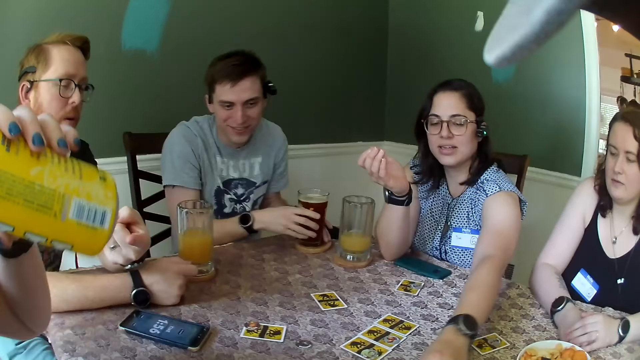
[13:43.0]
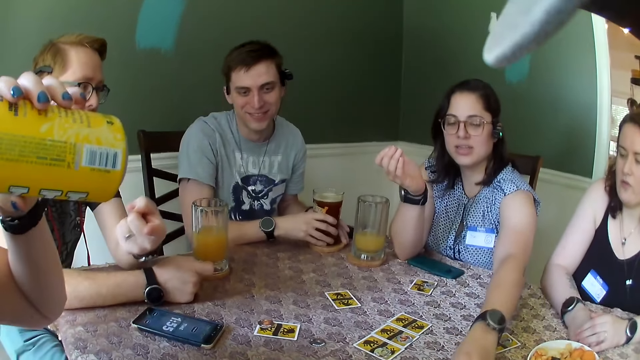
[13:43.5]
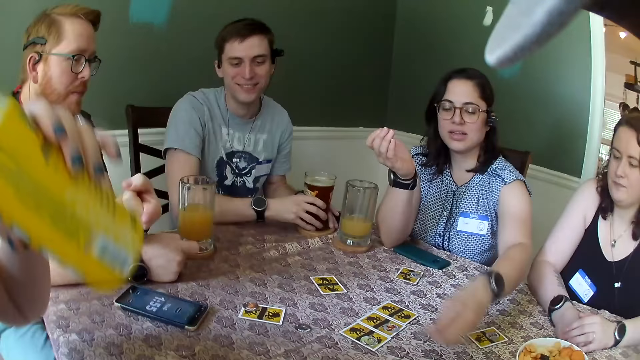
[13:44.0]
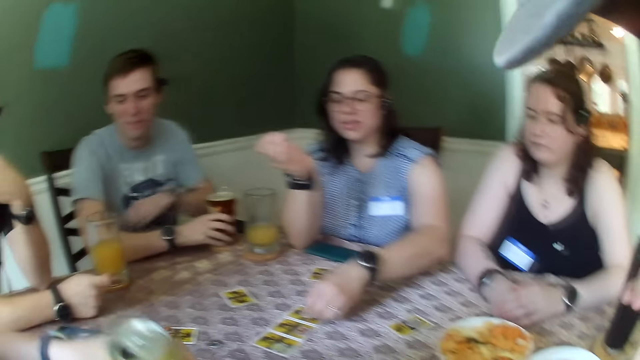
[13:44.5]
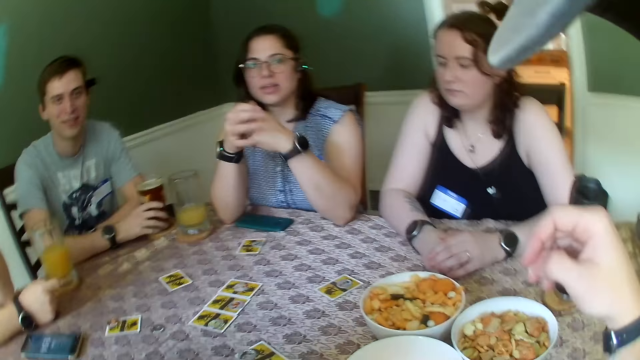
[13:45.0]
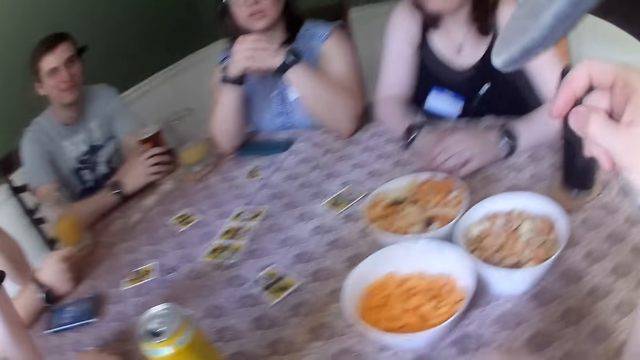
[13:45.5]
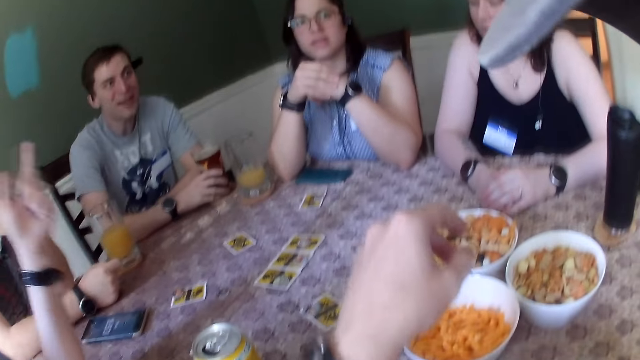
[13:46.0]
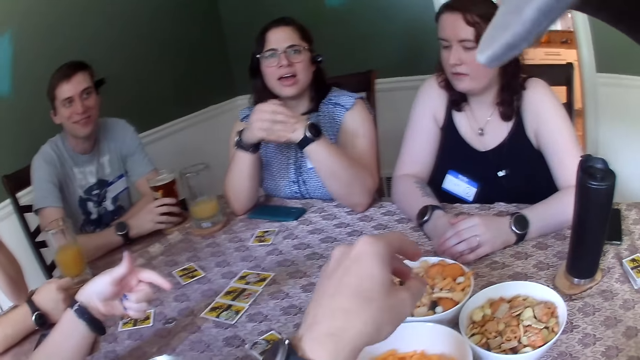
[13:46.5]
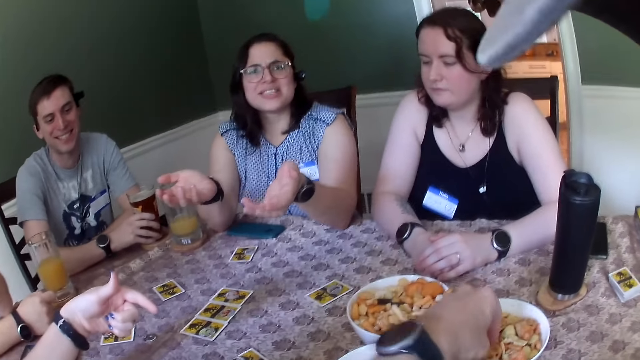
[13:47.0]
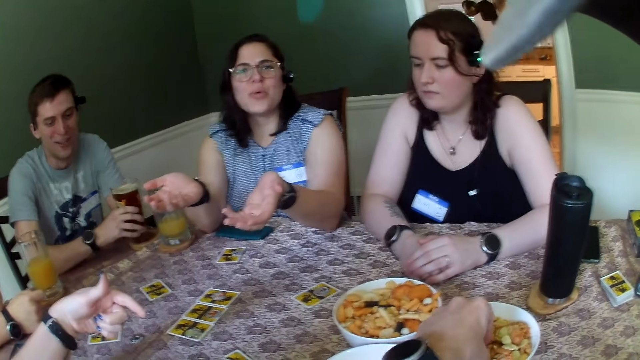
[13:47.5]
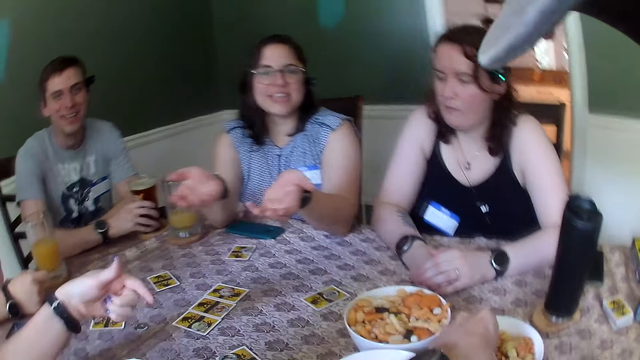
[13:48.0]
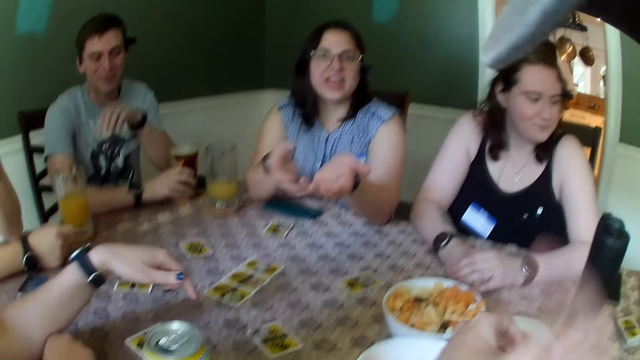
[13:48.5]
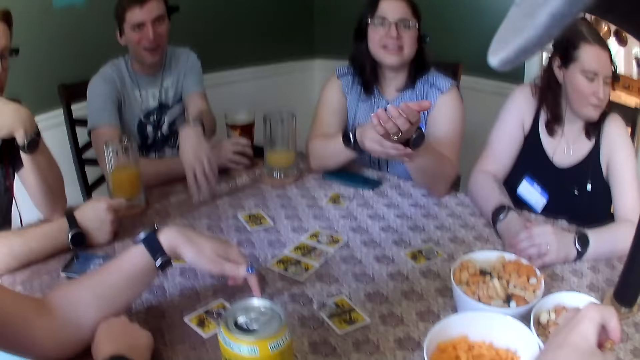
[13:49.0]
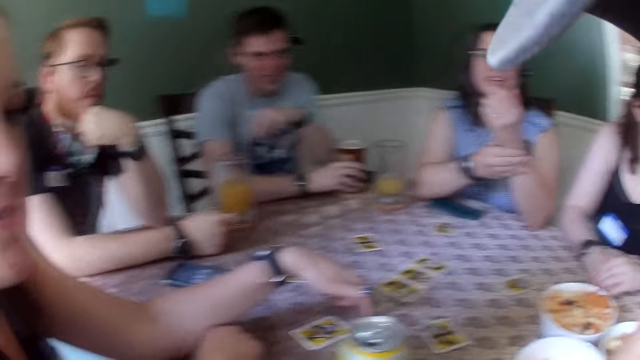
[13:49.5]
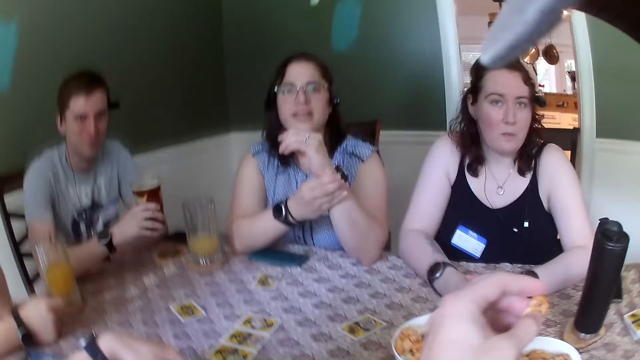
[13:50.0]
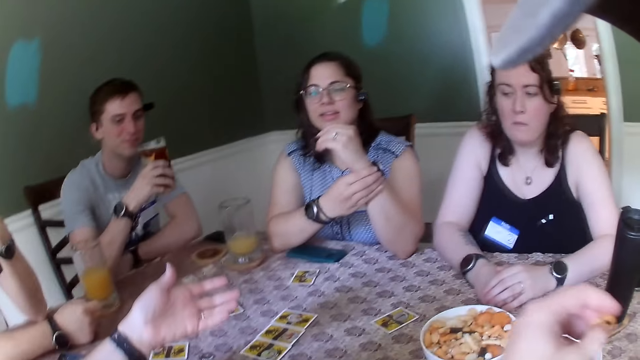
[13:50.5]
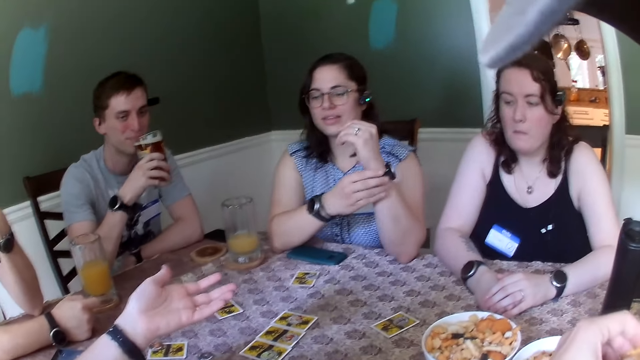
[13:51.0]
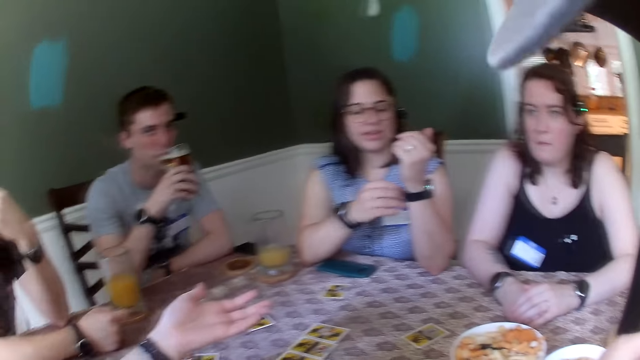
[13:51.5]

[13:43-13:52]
The camera wearer moves hands. He picks chips in a plate on the table with his left hand. A man holds a cup of beer on the table with his right hand. The camera wearer interacts with another man and a woman. The first man carries the cup of beer on the table with his right hand. The camera wearer holds the chips with his left hand.

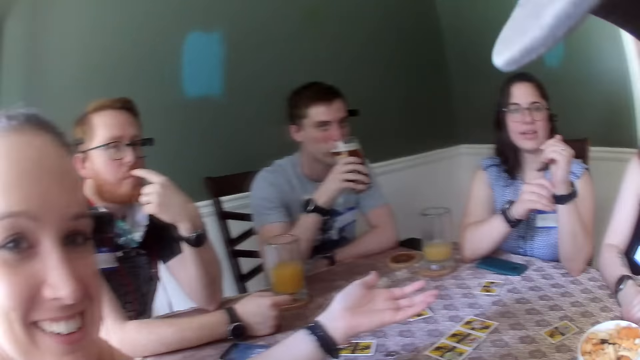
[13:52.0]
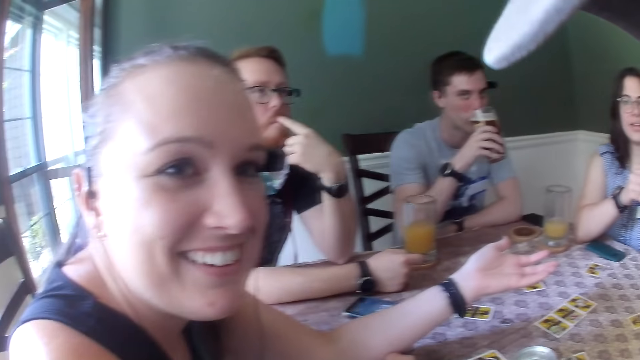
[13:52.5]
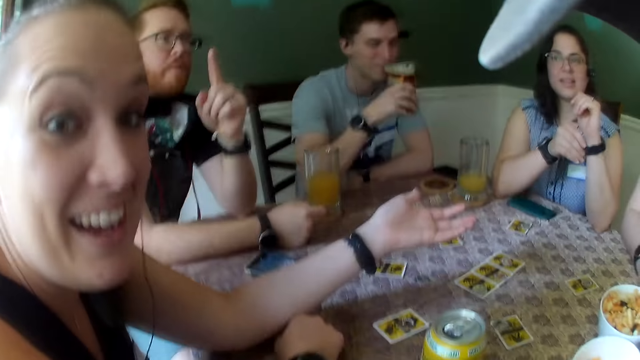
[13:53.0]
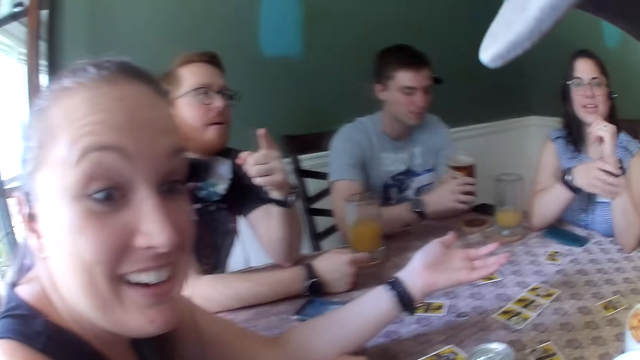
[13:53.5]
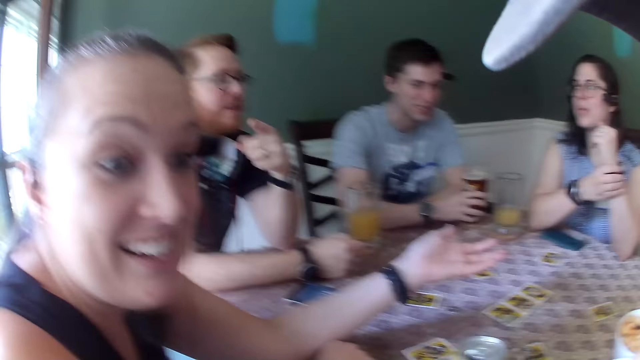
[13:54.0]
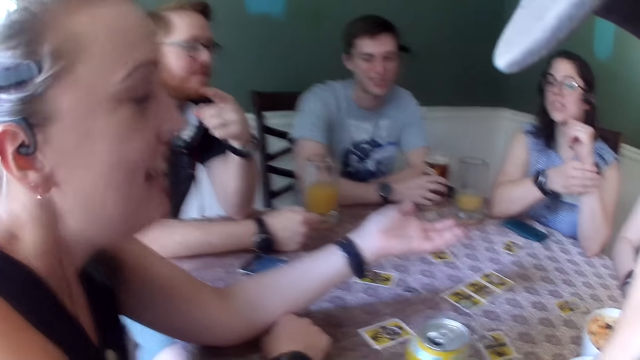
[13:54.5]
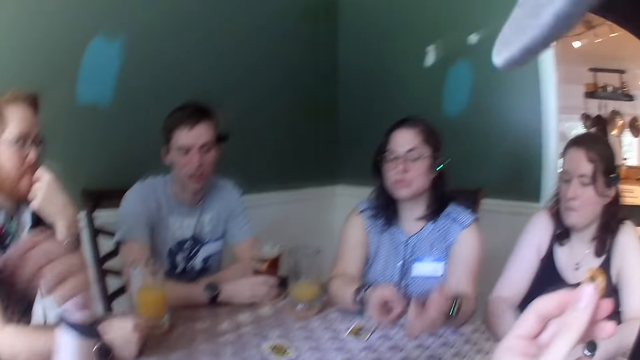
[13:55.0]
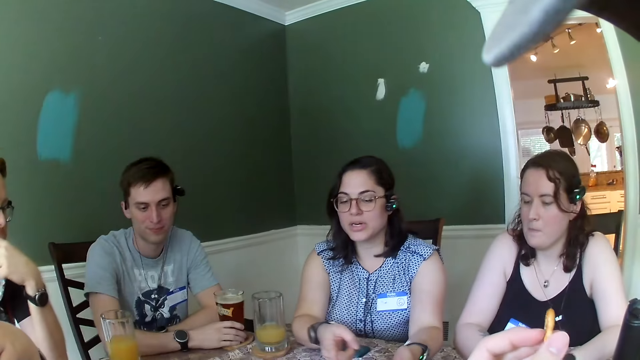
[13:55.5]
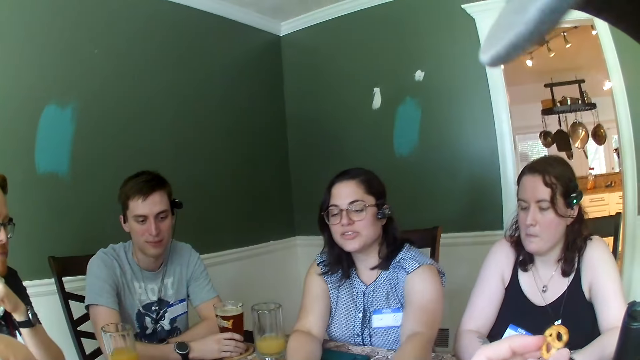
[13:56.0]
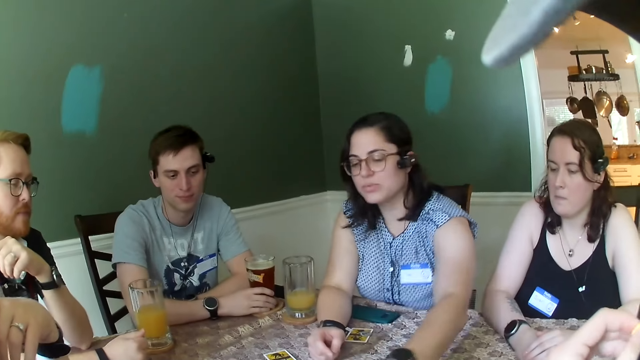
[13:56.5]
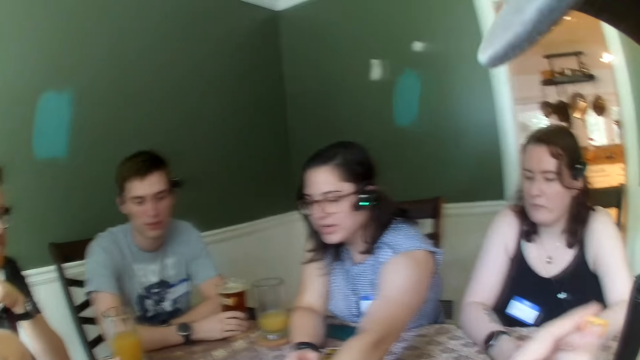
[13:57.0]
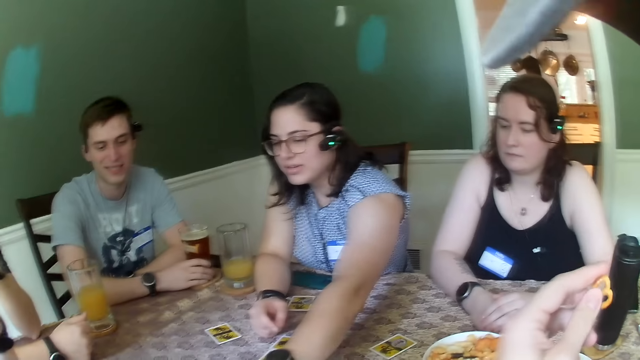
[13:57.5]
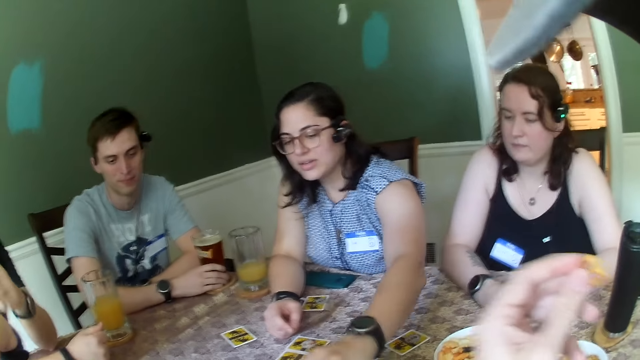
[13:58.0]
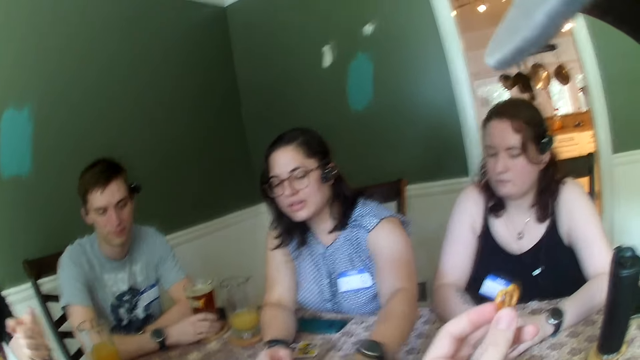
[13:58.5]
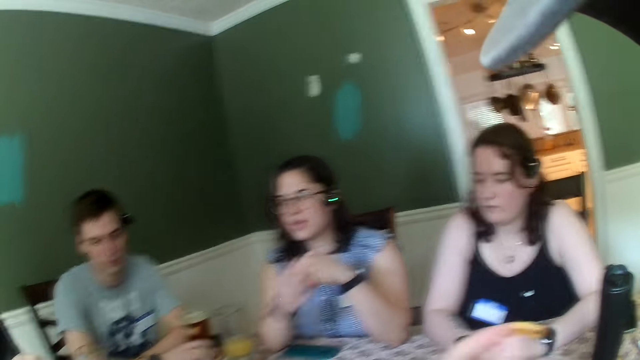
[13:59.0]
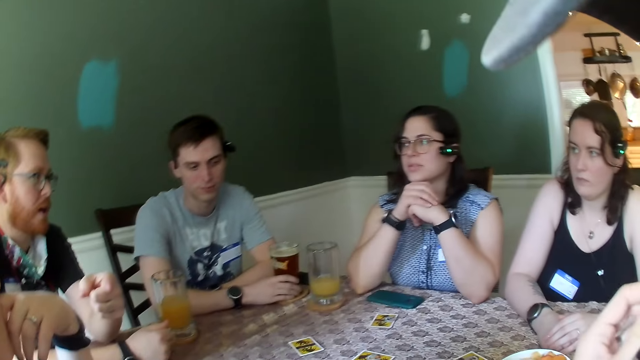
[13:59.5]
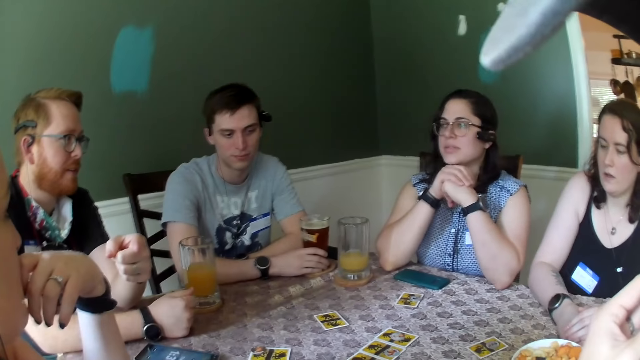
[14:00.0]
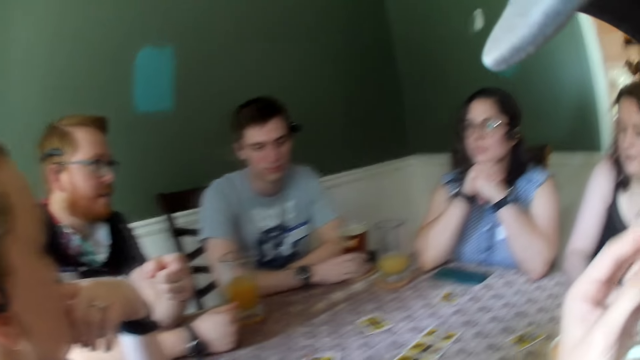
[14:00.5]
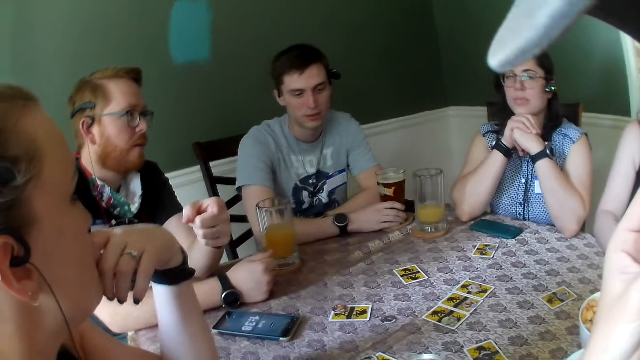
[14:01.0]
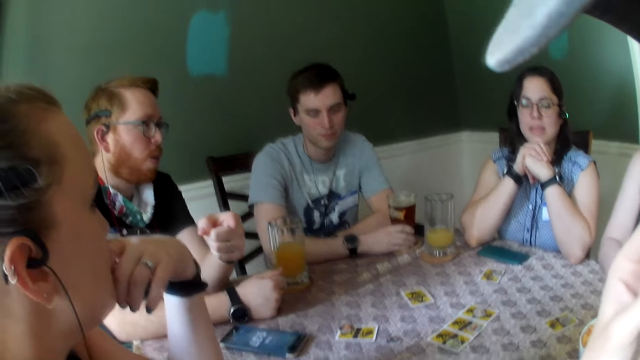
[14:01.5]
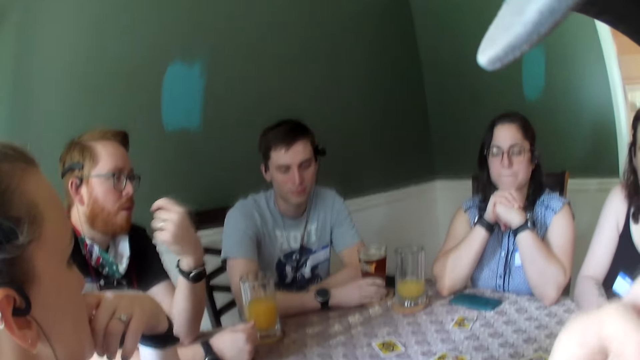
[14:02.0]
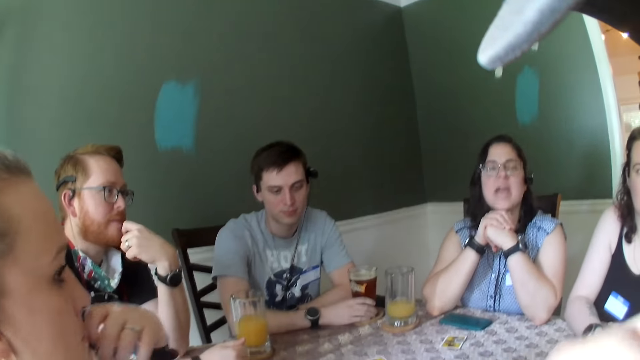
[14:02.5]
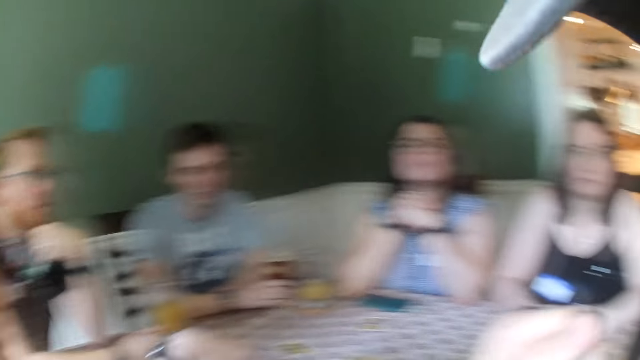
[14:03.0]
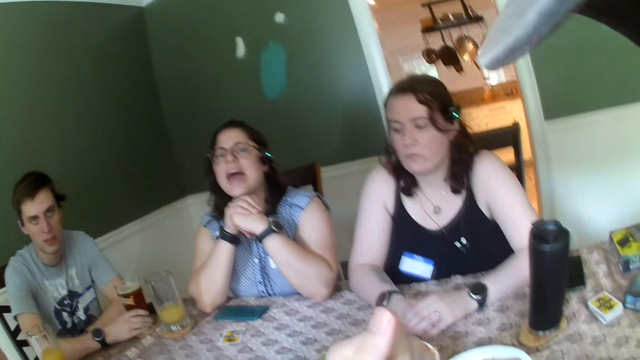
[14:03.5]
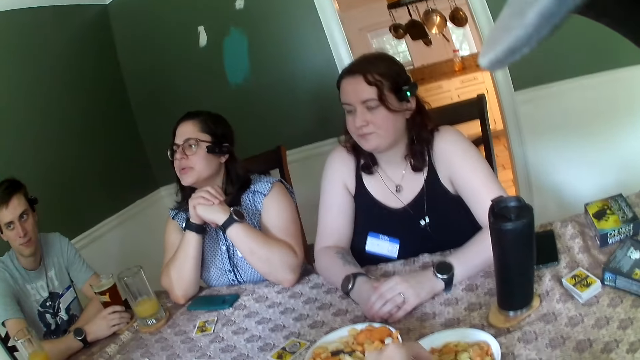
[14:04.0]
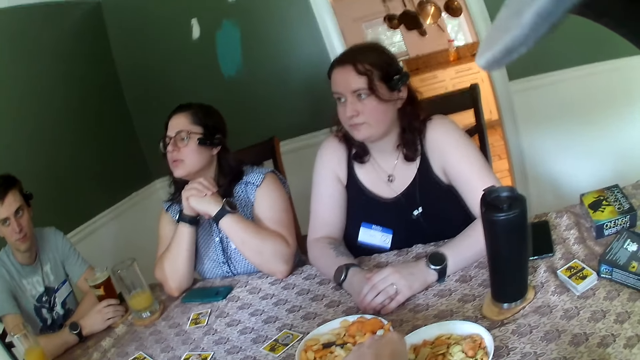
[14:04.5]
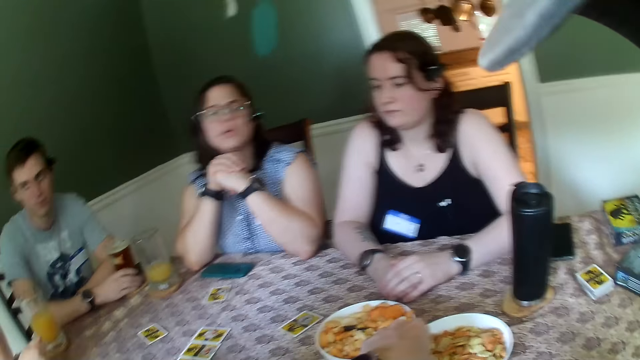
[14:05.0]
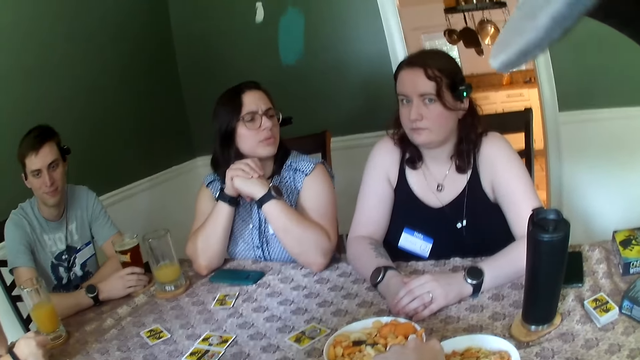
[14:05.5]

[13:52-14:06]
A woman adjusts a watch with the left hand. A man drinks beer from a cup in his right hand. Another man moves a hand. The first man drops the cup of beer on the table with his right hand. The camera wearer holds the chips with his left hand. The woman moves a card on the table. The camera wearer eats something. The woman holds hands together. The camera wearer does something. The other man moves a hand. The camera wearer looks around. He picks chips in the plate on the table with his left hand.
